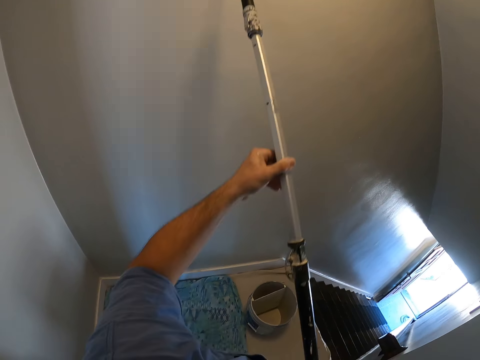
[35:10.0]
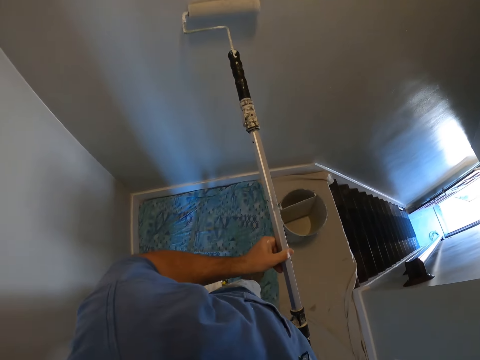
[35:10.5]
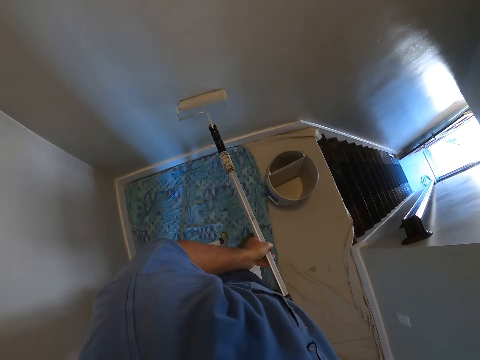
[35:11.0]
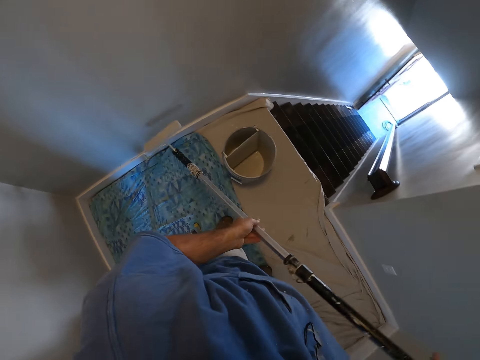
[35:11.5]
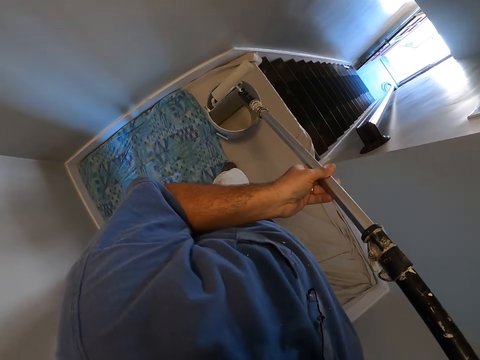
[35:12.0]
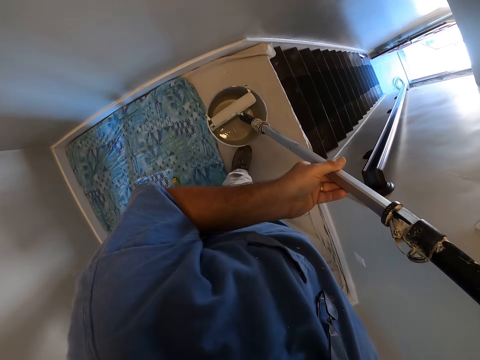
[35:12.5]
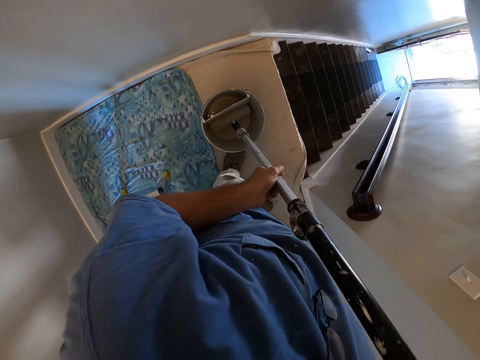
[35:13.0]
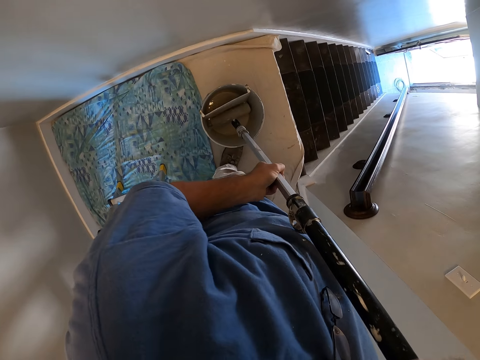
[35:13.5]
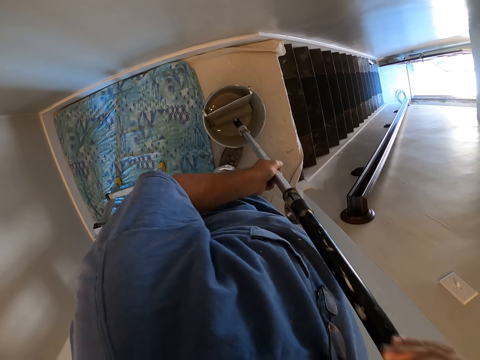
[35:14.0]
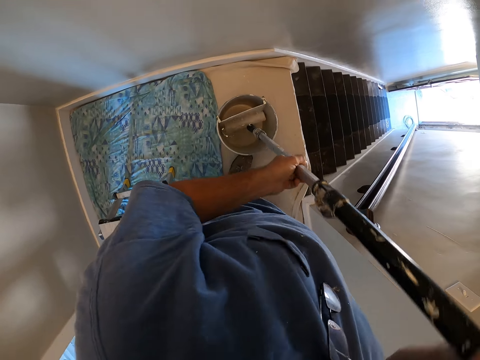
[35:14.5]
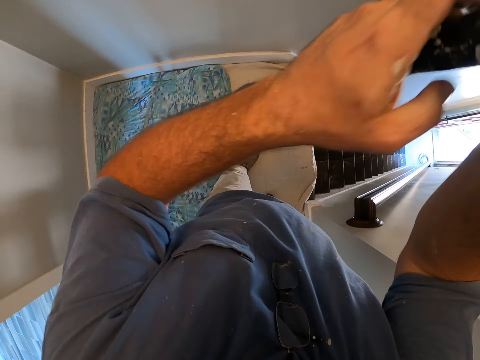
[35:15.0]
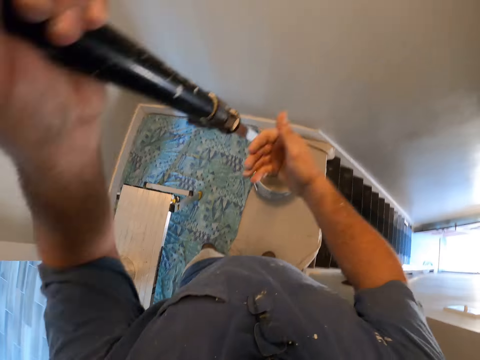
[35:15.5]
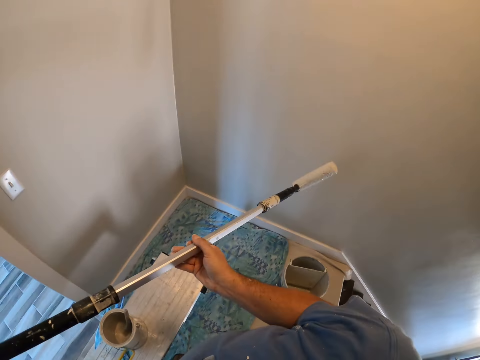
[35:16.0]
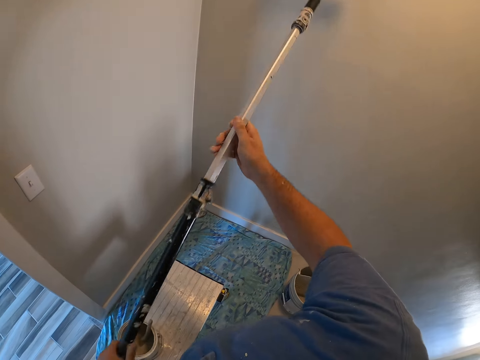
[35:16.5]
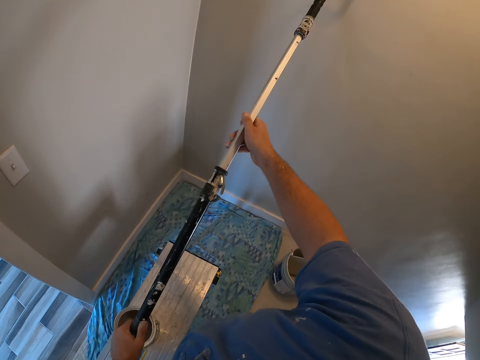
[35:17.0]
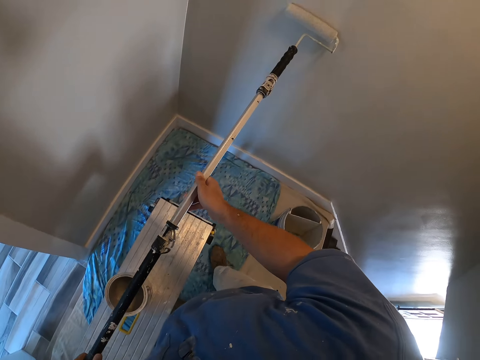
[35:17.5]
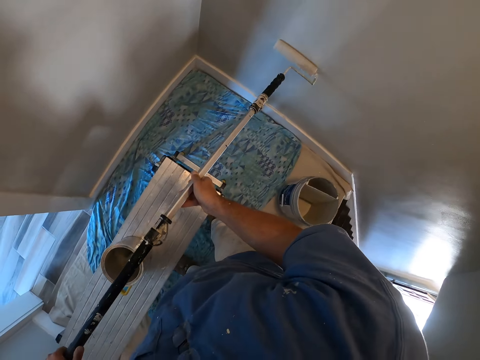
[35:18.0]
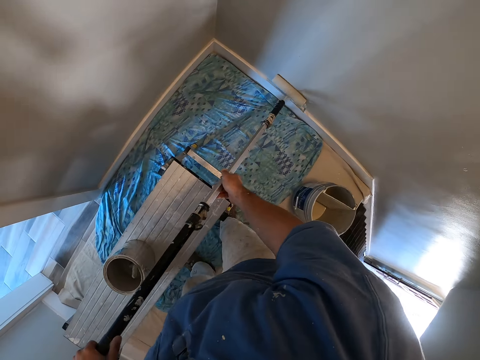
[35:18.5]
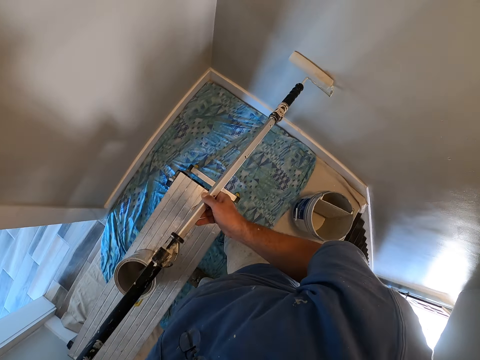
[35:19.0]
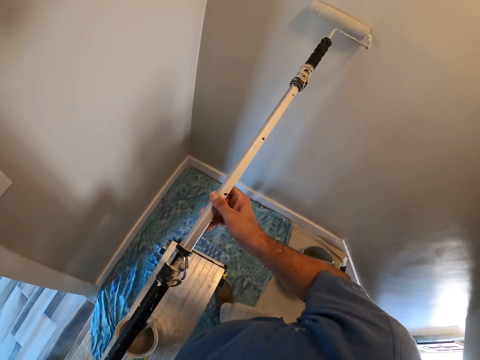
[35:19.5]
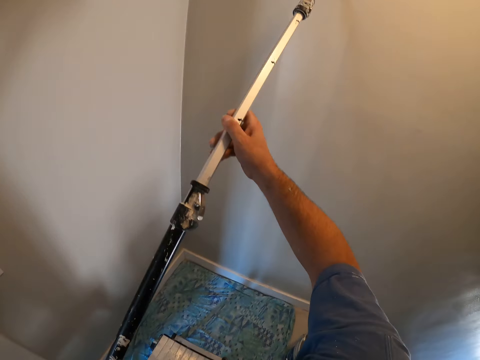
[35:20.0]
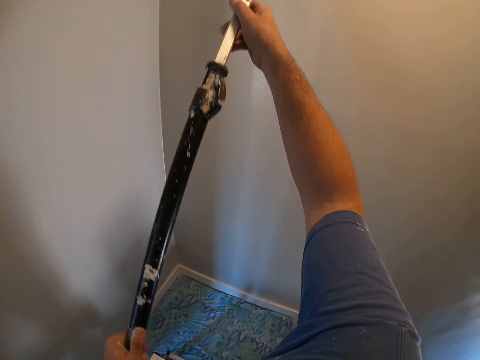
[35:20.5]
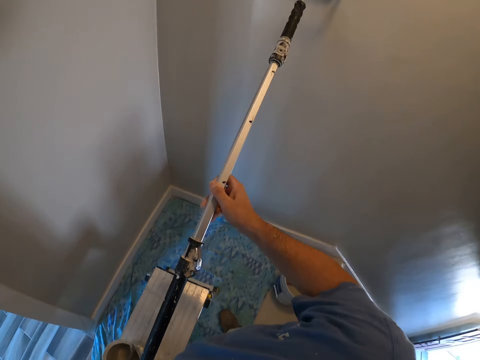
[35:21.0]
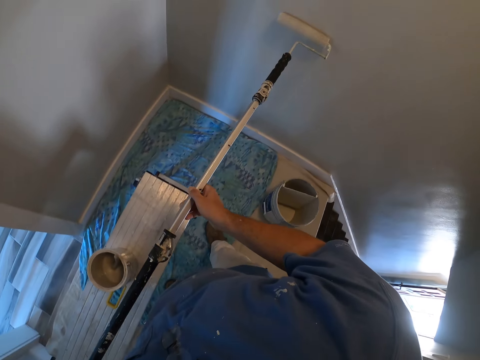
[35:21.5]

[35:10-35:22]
The camera wearer gets more paint from the paint container. They paint the wall of the room with the paint roller.

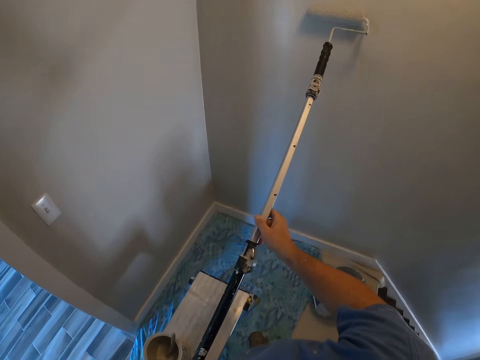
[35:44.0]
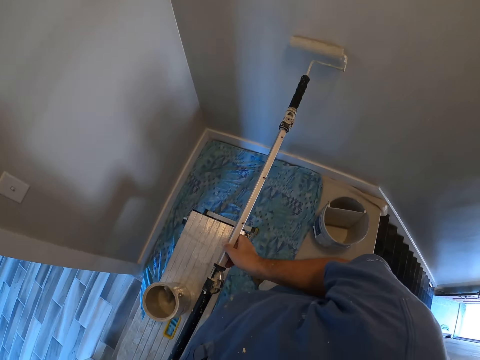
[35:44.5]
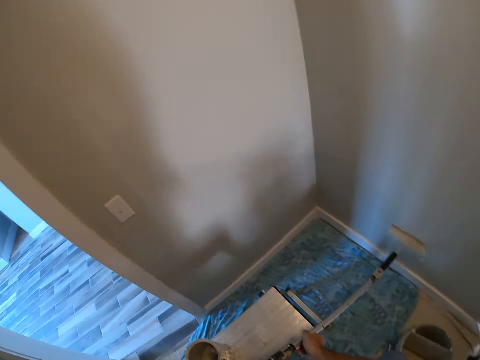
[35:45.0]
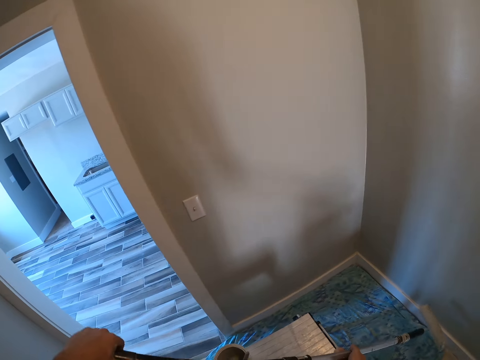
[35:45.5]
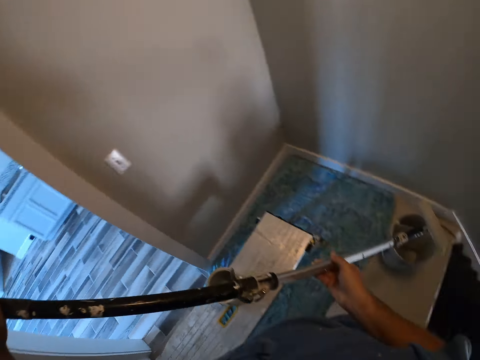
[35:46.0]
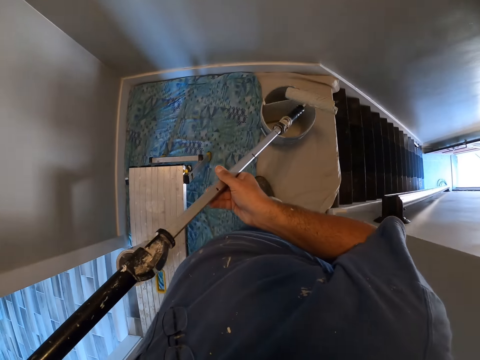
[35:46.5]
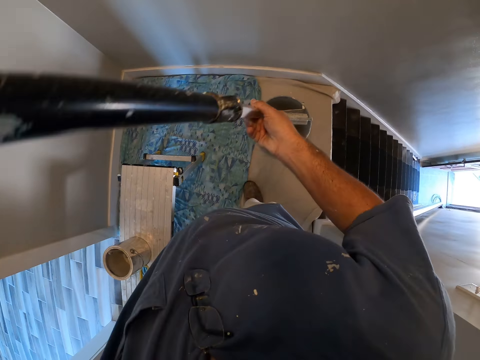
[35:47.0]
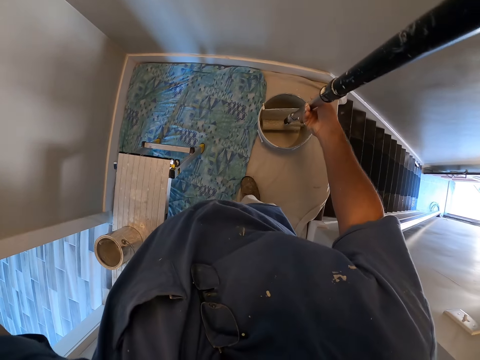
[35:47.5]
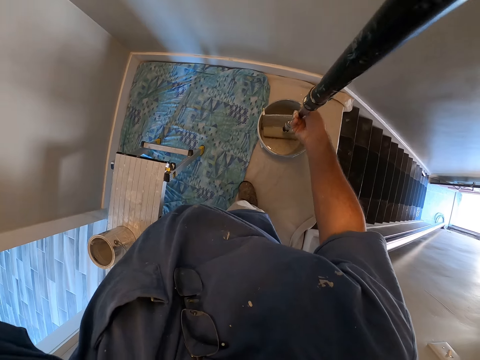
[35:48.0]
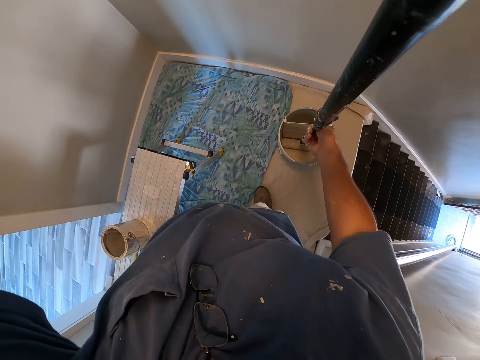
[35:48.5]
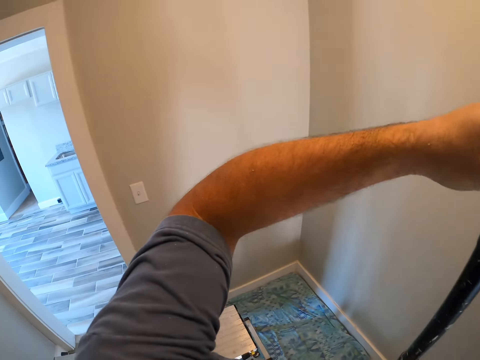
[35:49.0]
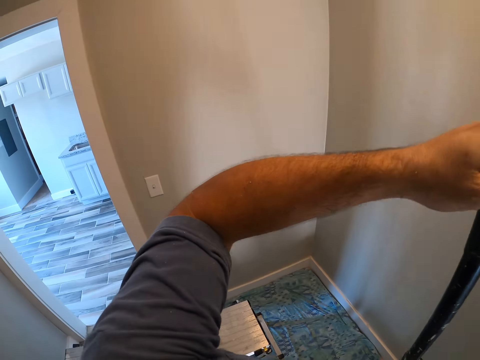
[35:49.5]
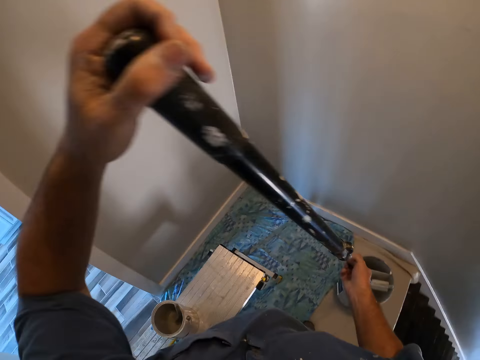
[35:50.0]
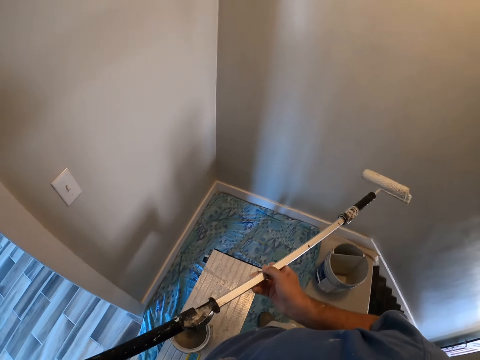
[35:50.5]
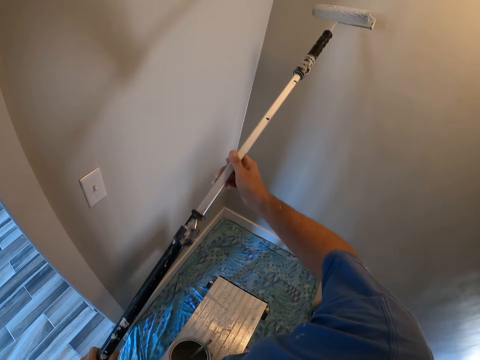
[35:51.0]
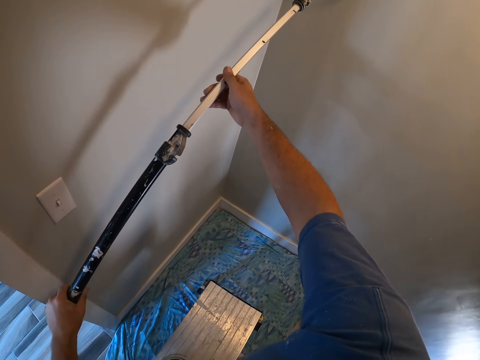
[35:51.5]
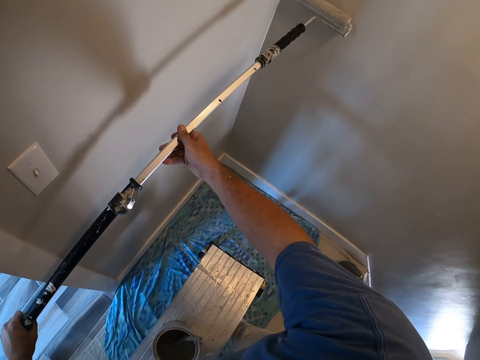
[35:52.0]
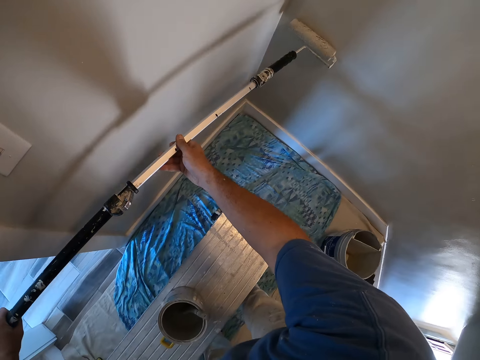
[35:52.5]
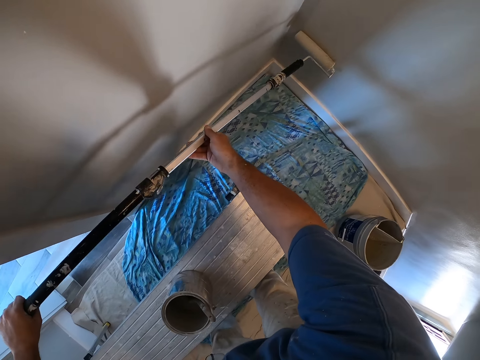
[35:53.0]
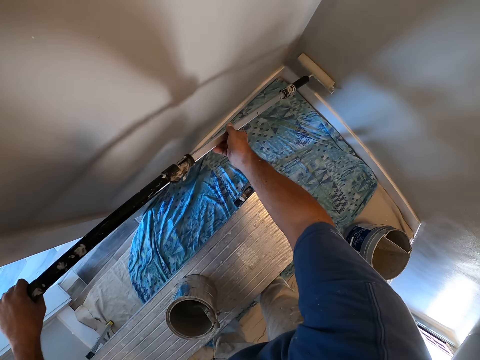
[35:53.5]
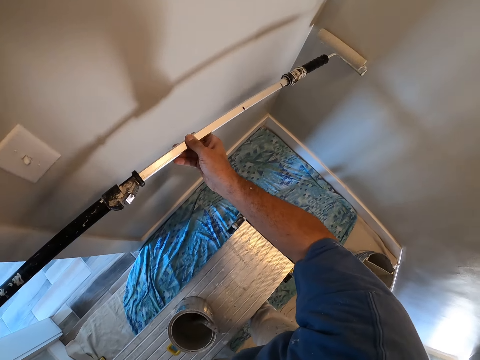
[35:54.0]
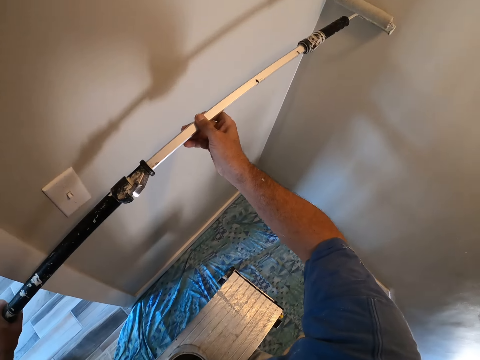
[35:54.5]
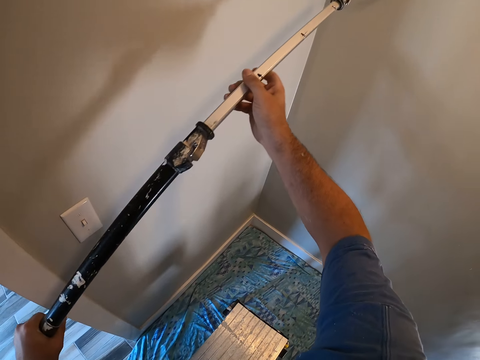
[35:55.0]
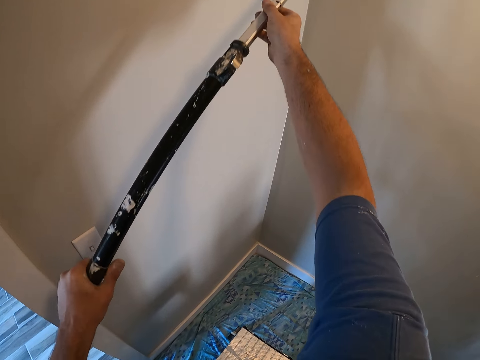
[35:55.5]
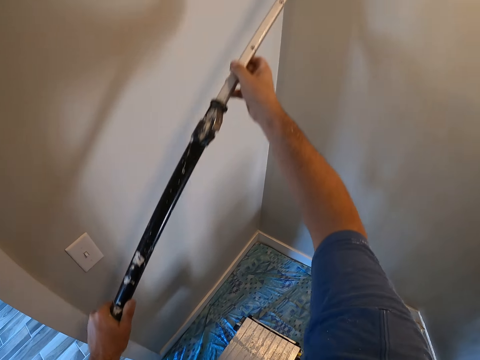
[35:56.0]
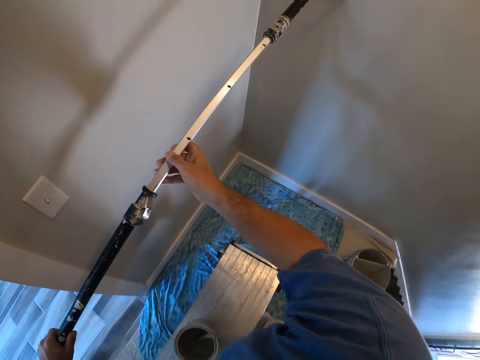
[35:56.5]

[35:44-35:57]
The camera wearer looks around the house. They get more paint from the paint container. They stare around the house. They paint the wall of the room with the paint roller.

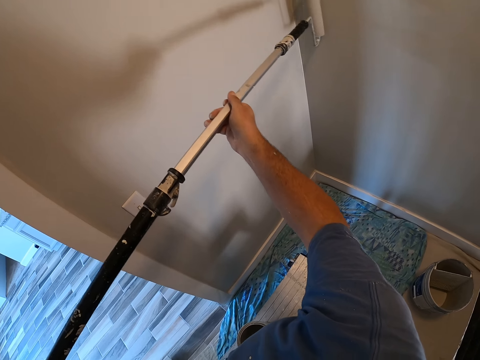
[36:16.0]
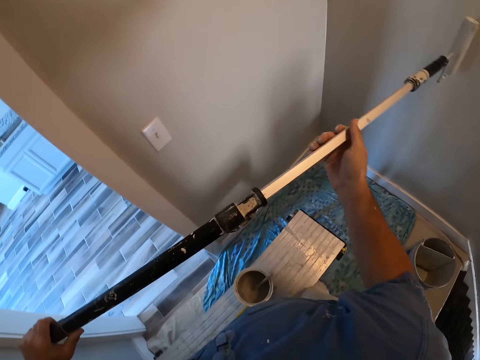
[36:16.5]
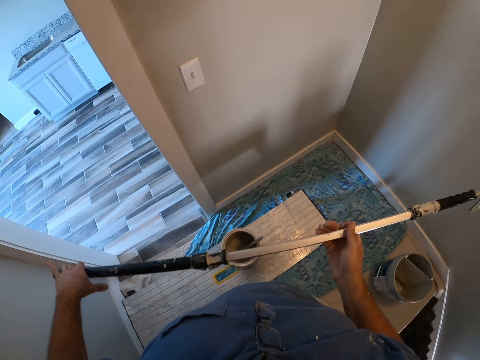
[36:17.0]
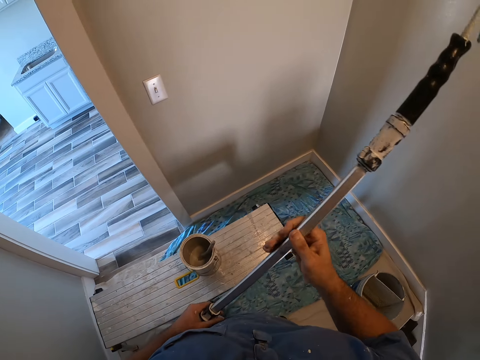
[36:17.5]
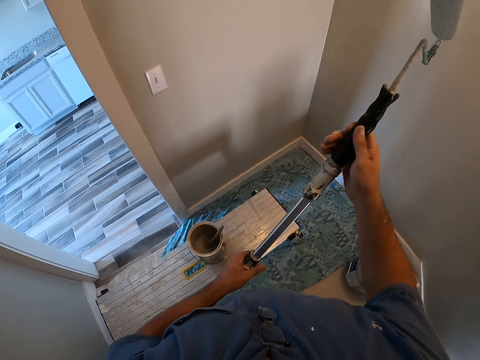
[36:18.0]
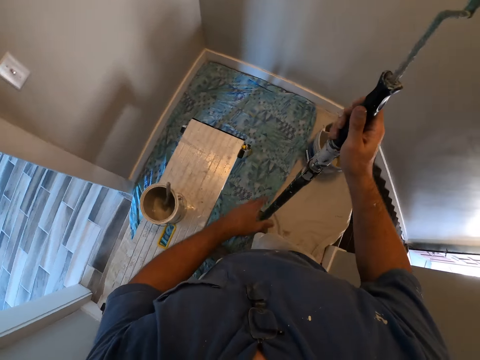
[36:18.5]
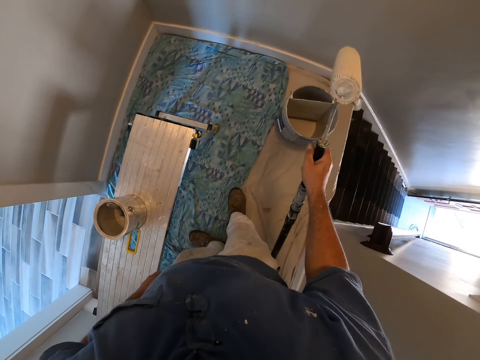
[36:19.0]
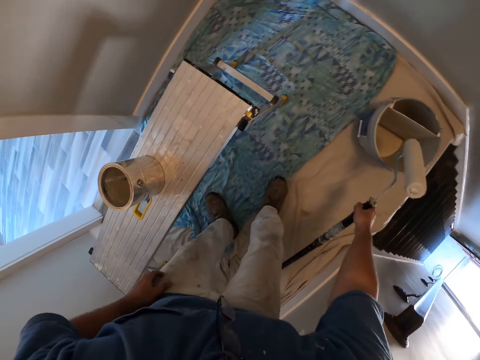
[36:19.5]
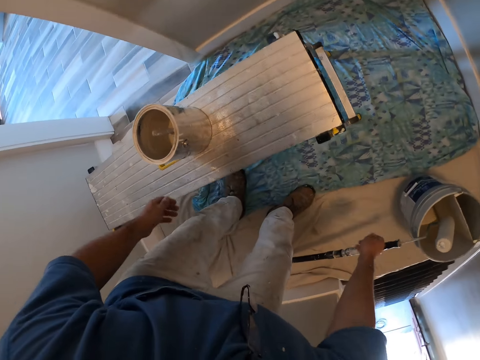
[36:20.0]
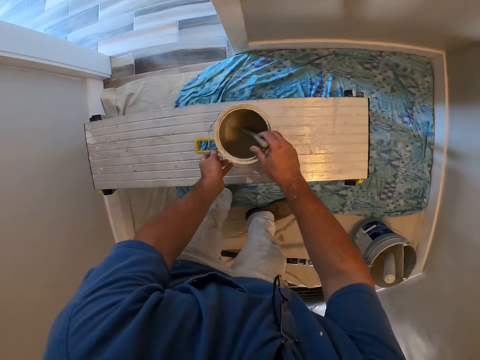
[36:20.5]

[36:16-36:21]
The camera wearer folds in the paint roller extension. They put the paint roller on the paint container.
